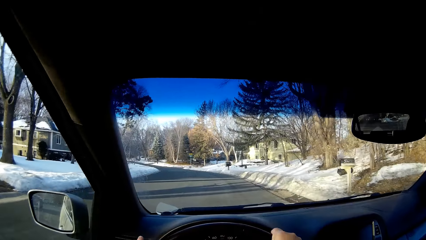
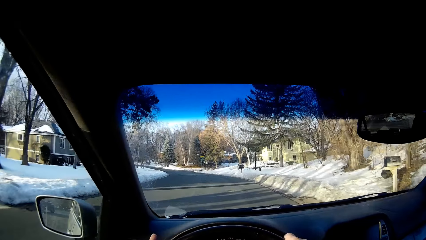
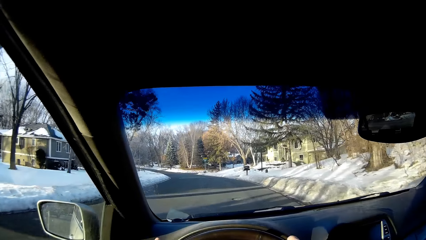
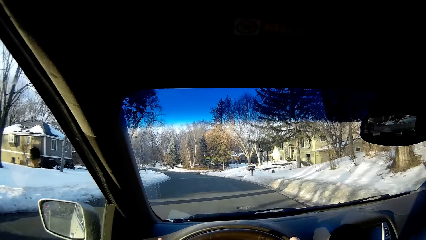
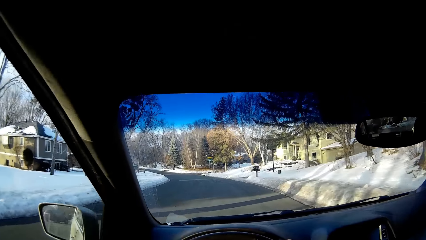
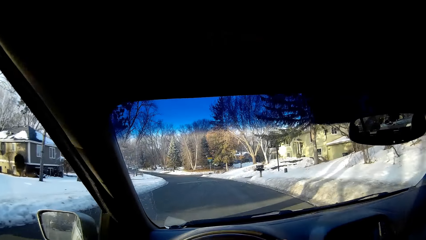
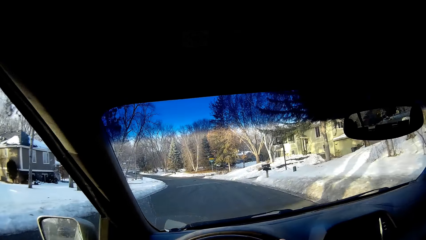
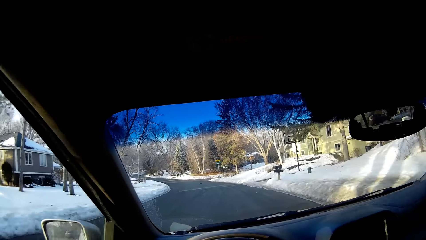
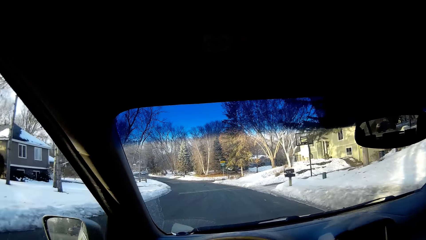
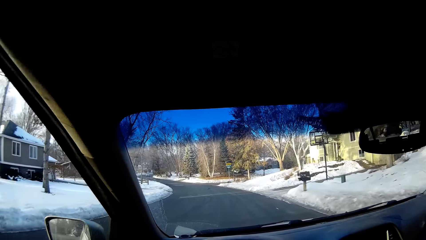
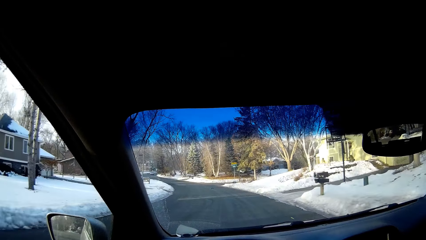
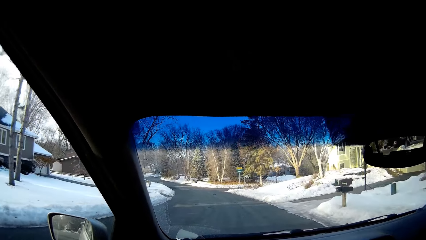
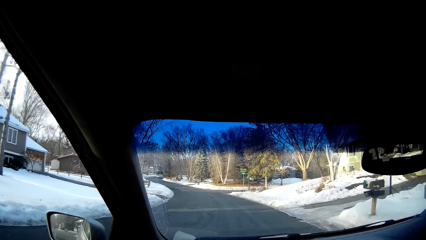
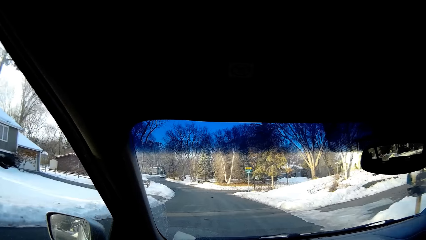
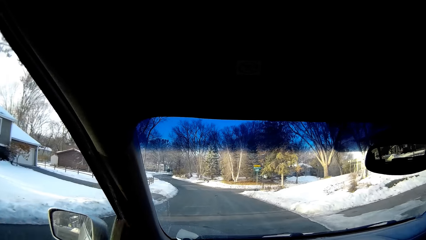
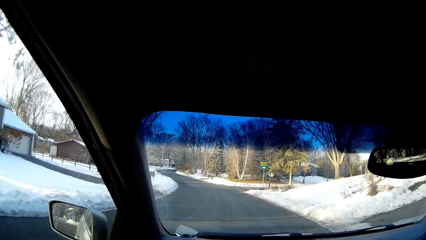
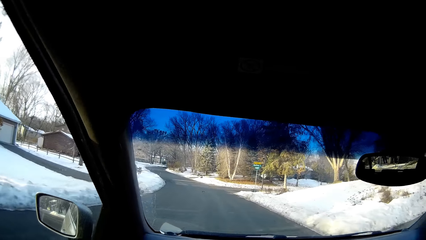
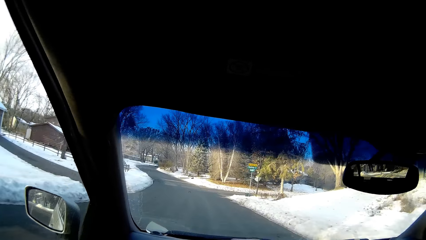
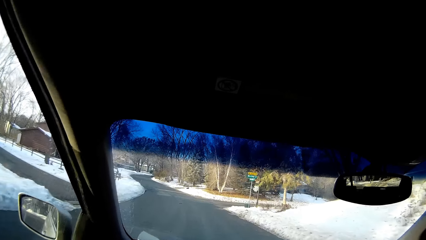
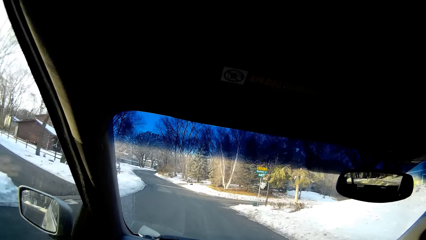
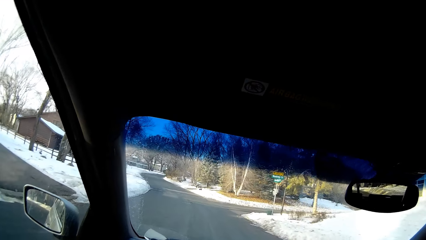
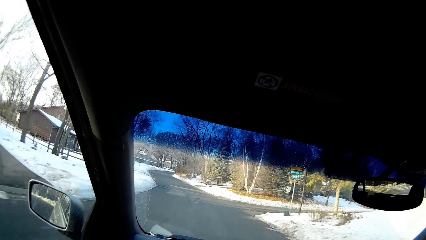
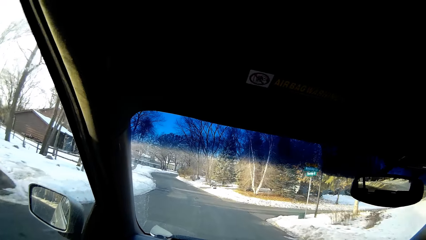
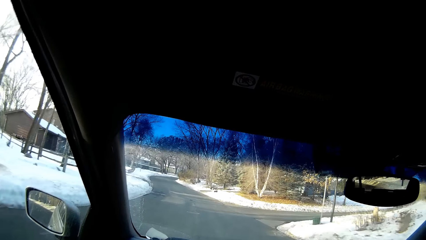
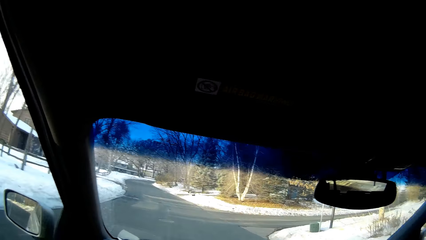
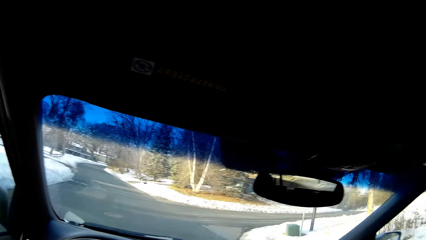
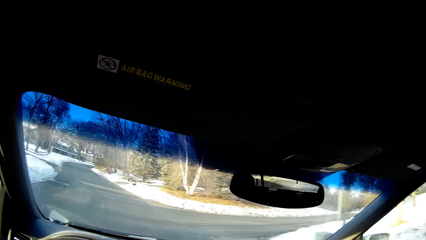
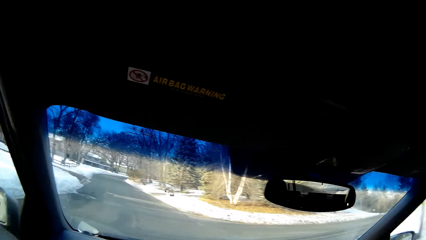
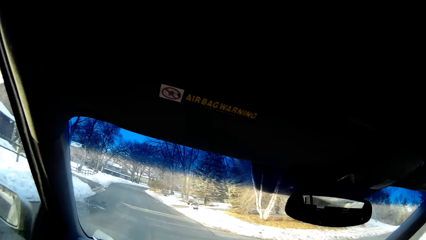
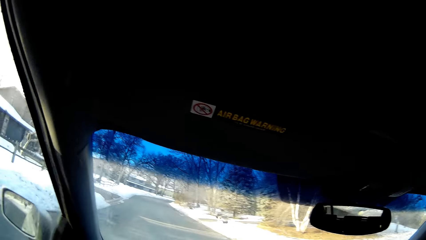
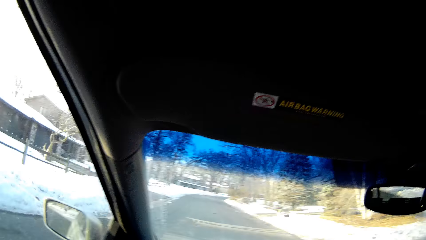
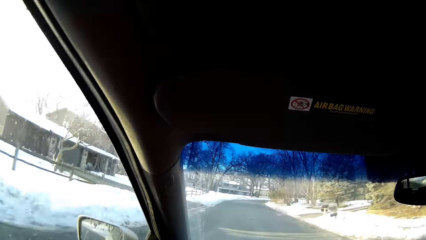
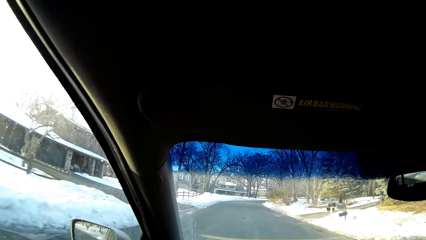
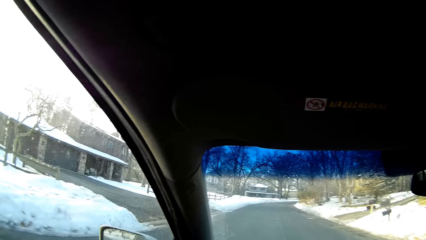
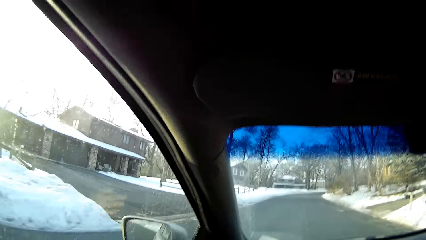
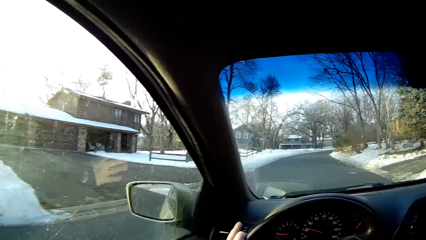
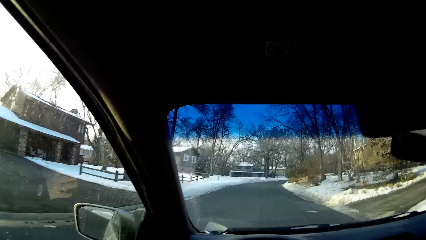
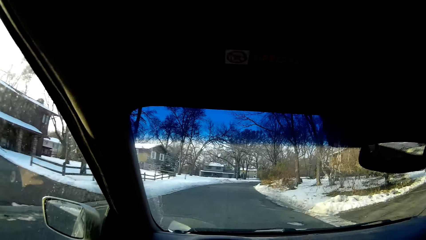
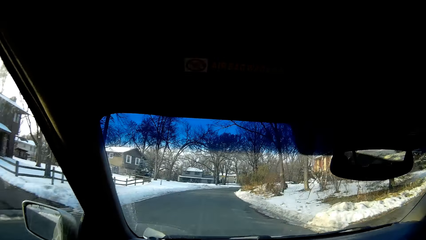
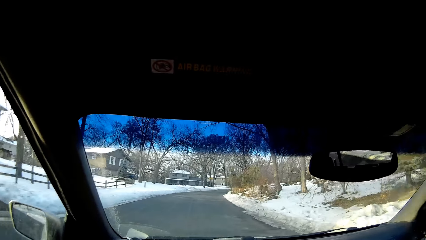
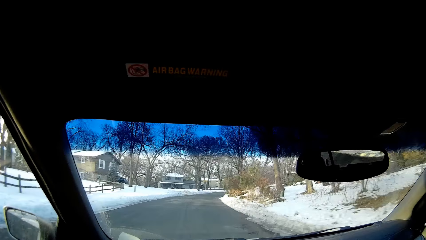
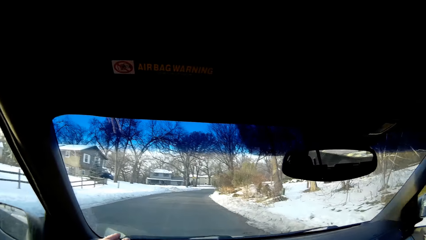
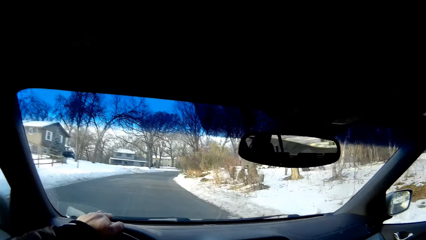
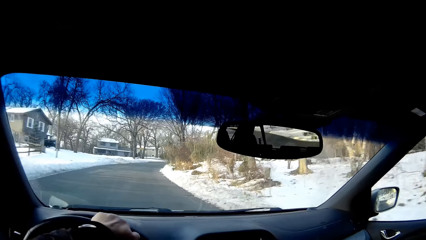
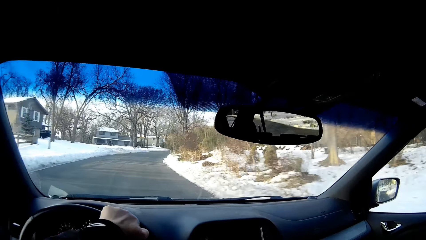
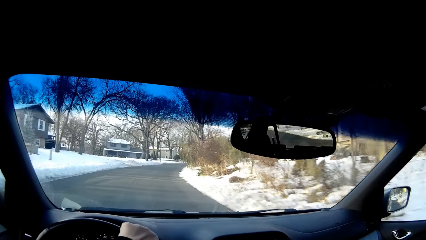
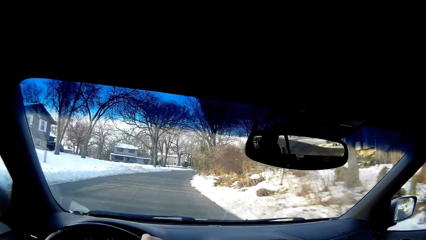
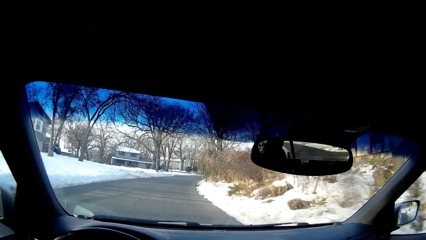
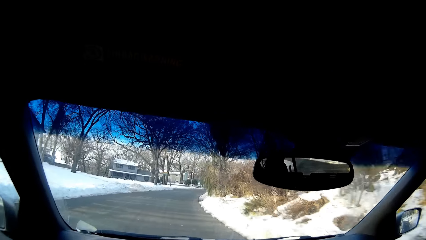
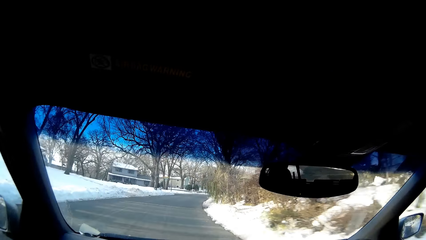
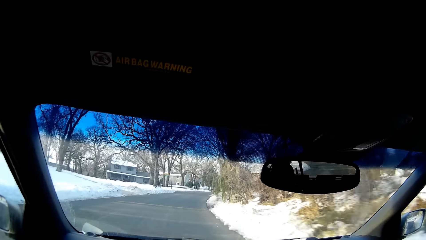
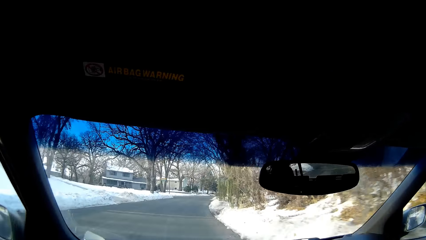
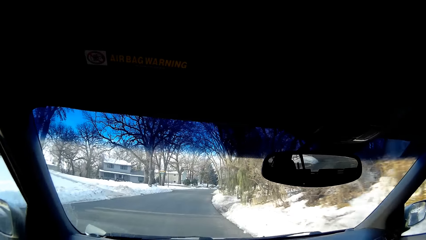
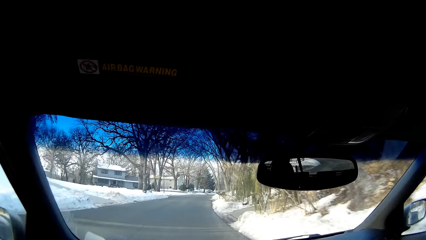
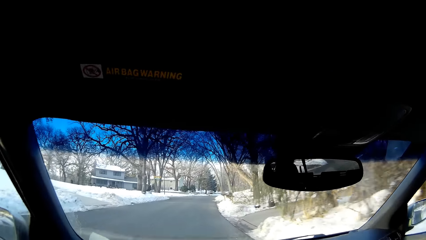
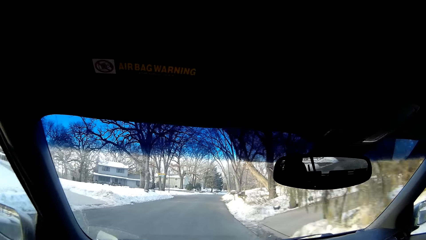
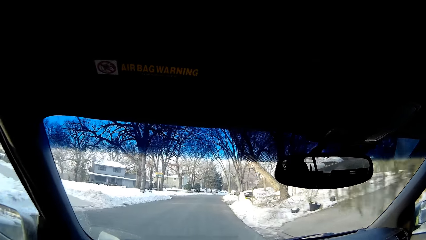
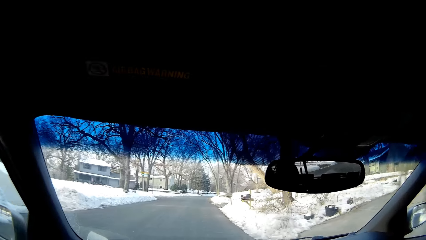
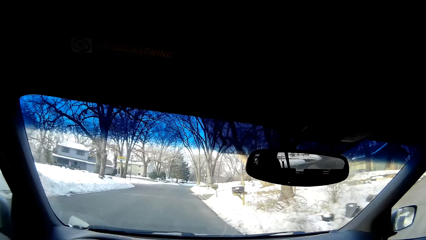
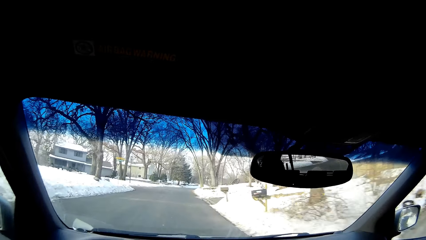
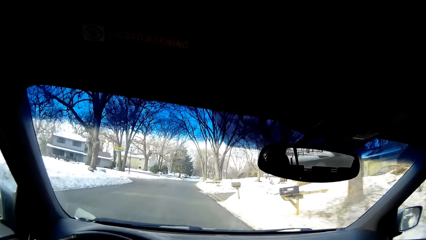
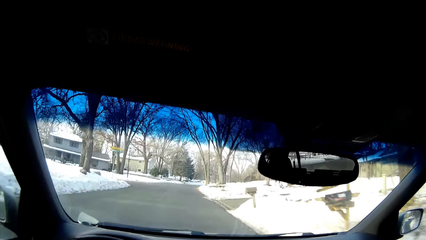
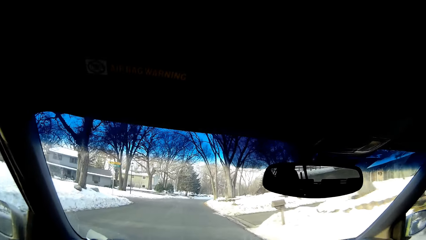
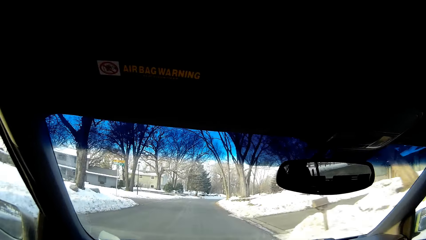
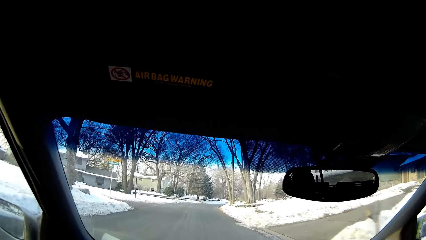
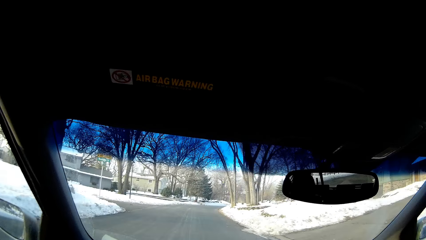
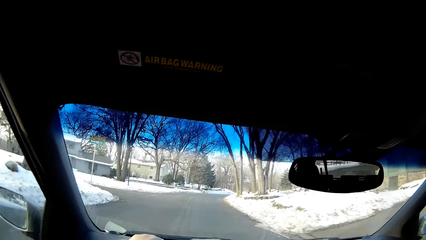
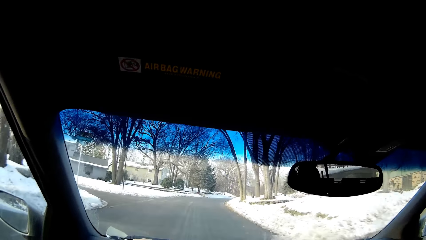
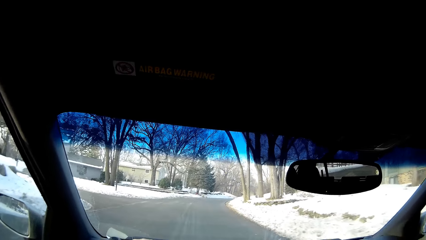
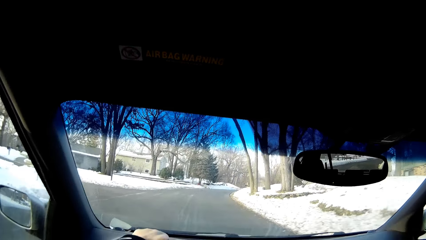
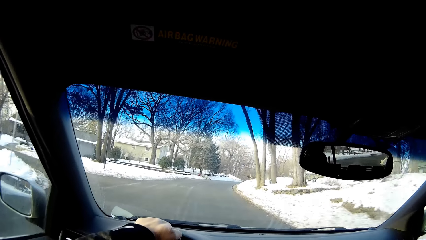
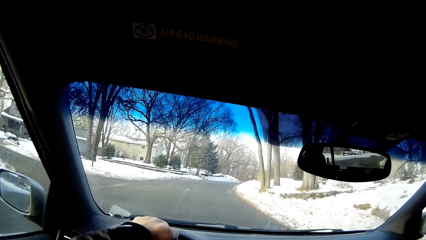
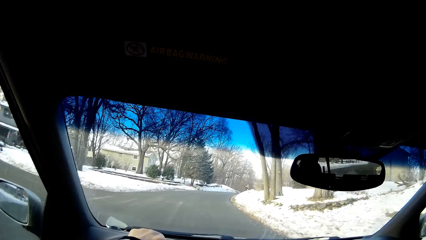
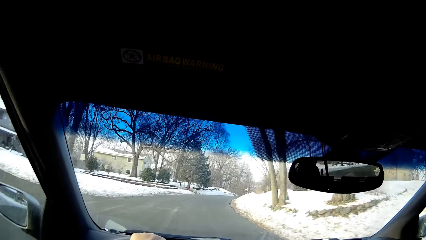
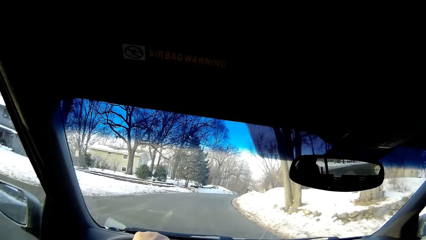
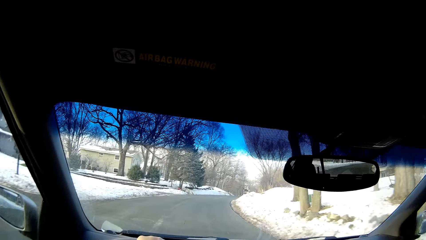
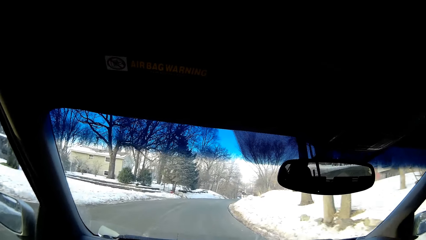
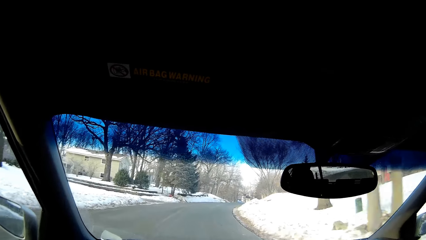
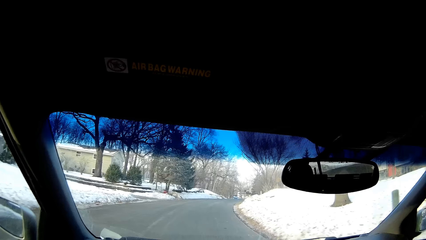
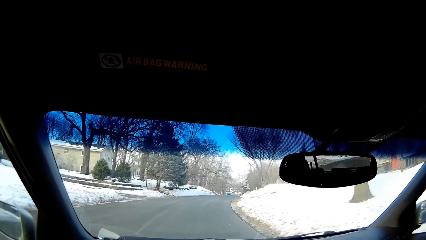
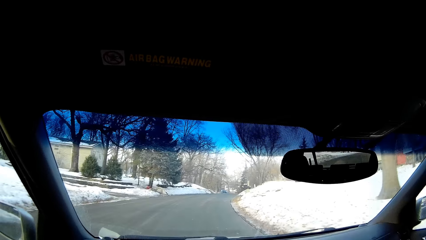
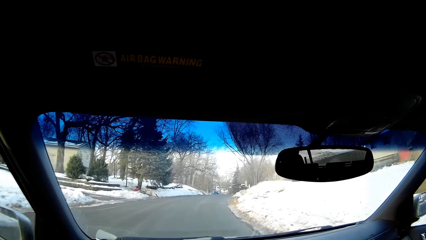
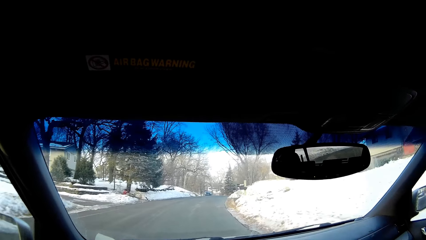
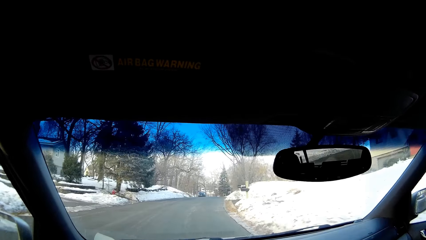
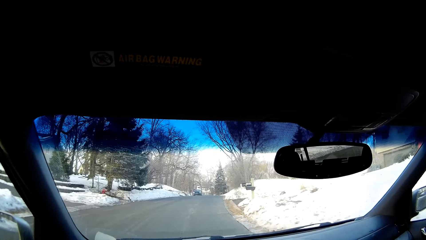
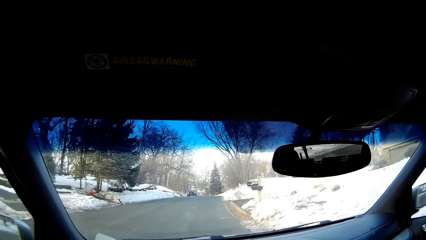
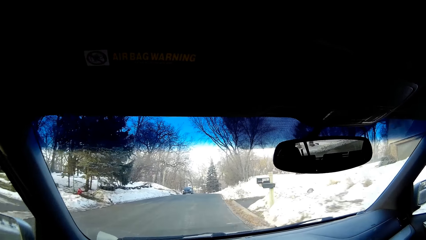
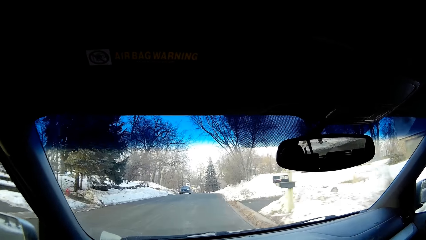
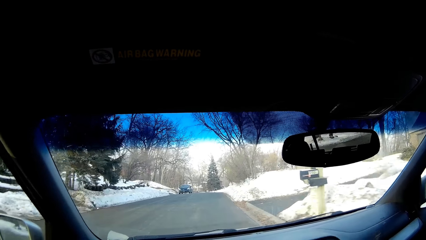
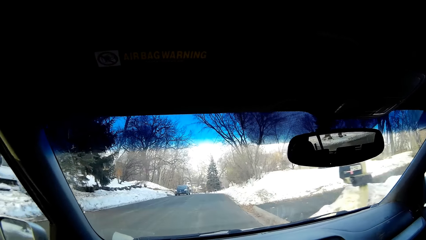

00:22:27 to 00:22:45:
The camera wearer drives on the road. They drive on the road again.
